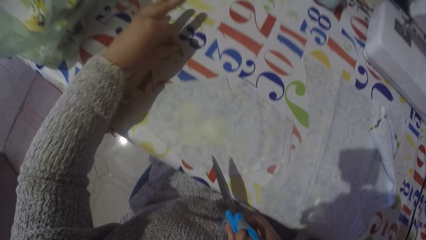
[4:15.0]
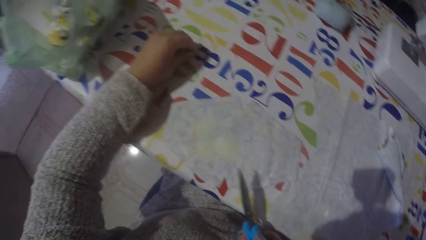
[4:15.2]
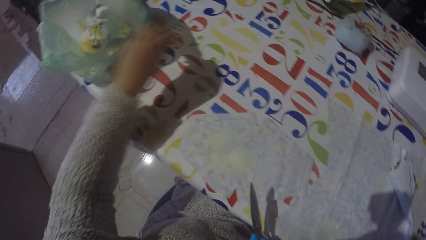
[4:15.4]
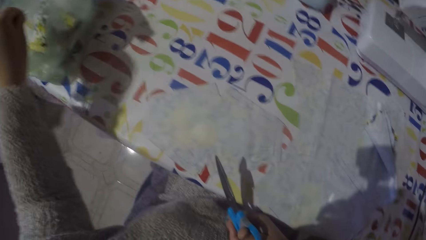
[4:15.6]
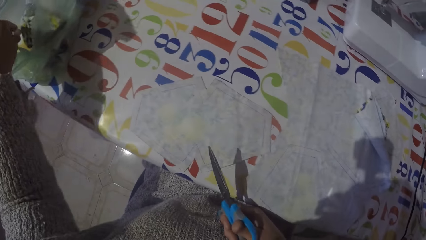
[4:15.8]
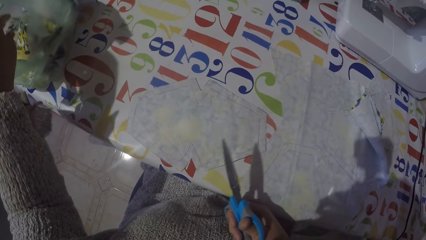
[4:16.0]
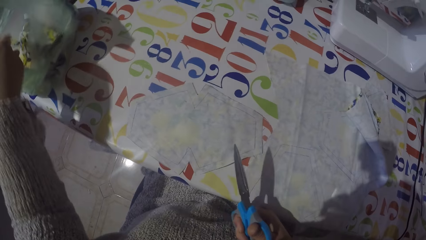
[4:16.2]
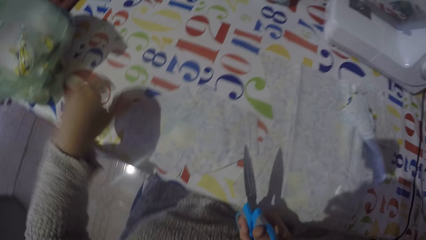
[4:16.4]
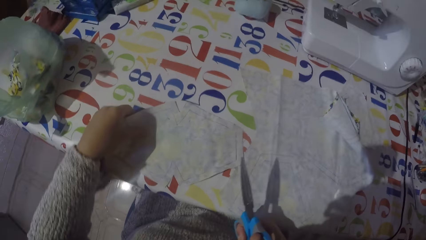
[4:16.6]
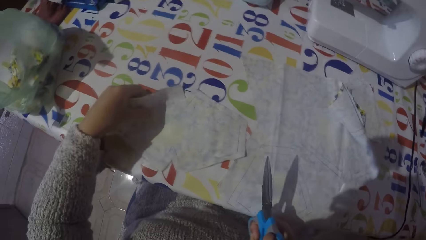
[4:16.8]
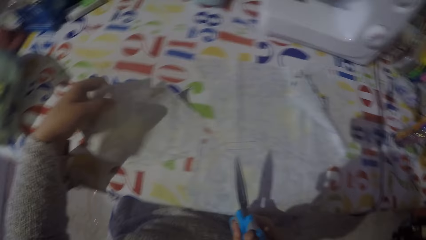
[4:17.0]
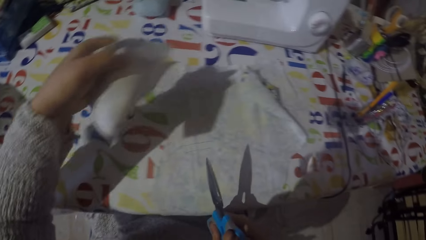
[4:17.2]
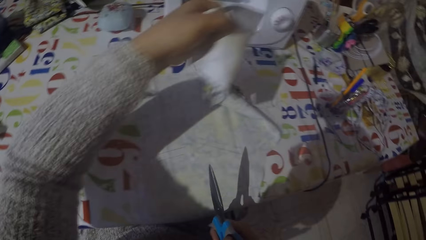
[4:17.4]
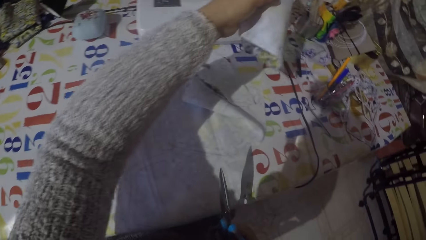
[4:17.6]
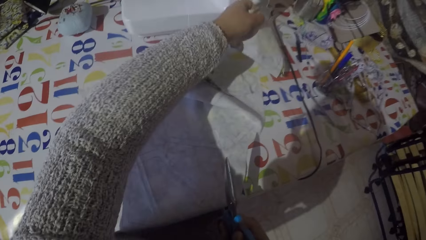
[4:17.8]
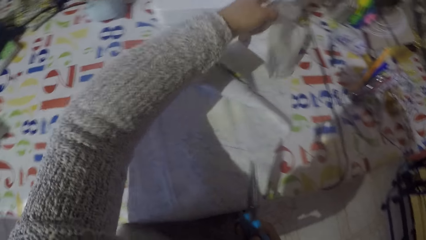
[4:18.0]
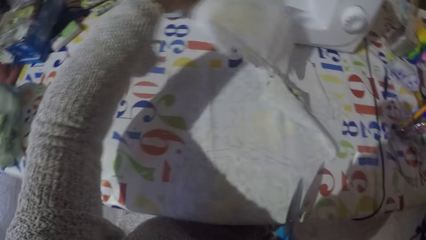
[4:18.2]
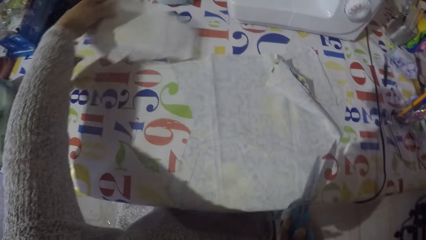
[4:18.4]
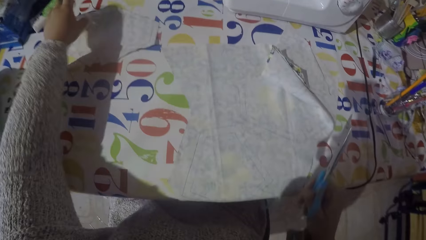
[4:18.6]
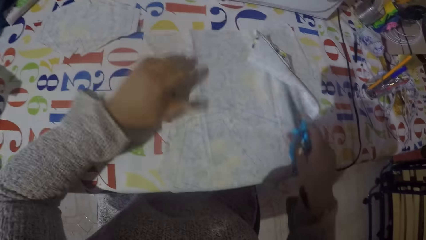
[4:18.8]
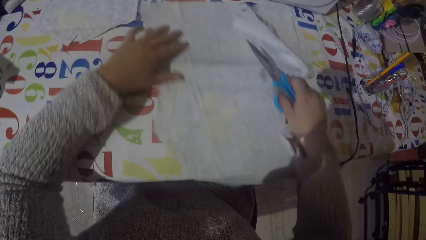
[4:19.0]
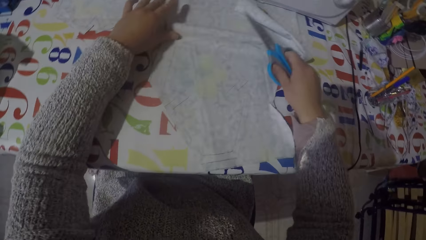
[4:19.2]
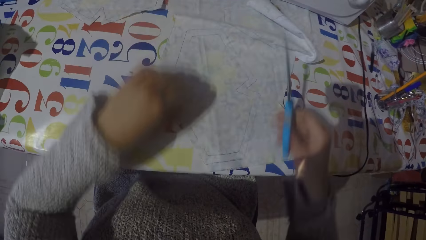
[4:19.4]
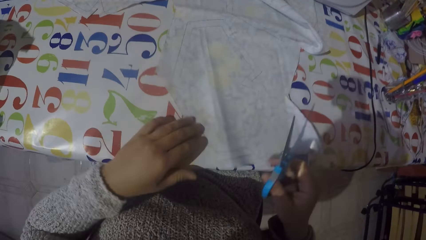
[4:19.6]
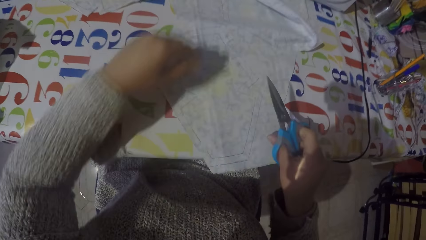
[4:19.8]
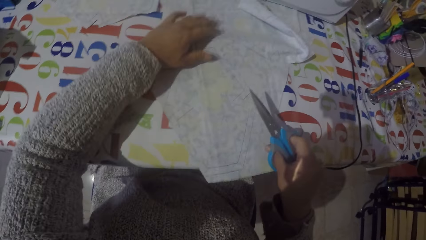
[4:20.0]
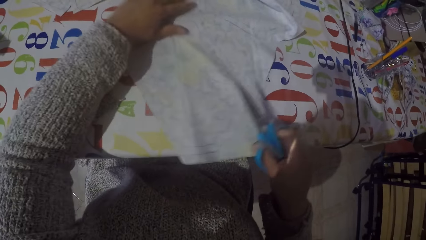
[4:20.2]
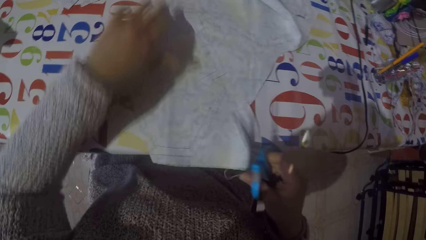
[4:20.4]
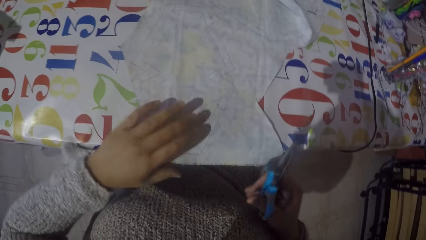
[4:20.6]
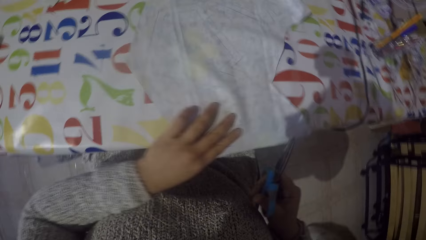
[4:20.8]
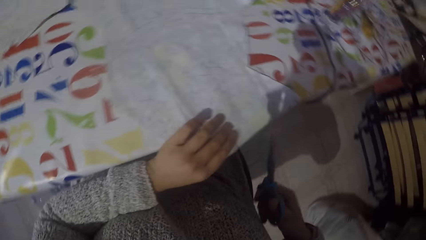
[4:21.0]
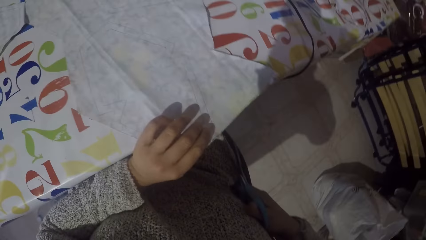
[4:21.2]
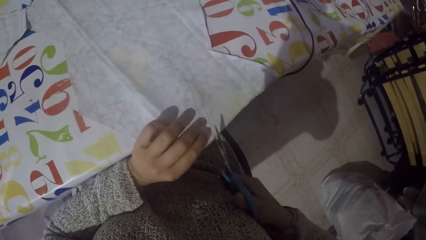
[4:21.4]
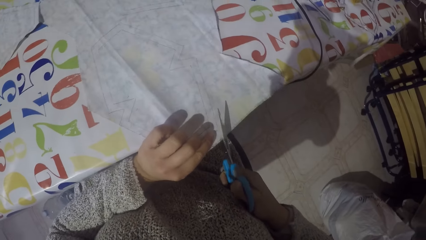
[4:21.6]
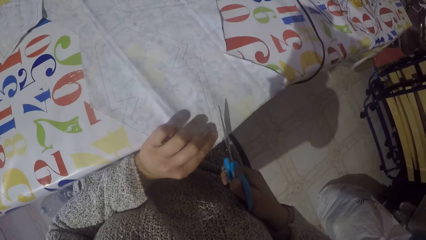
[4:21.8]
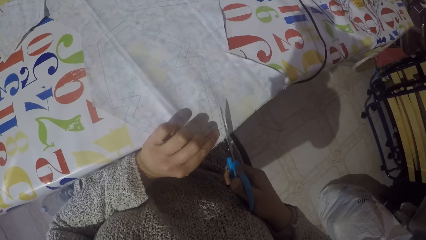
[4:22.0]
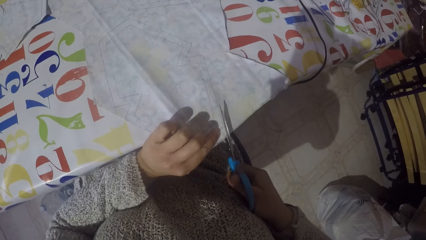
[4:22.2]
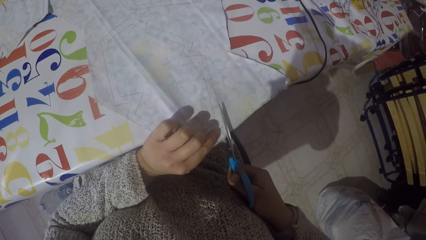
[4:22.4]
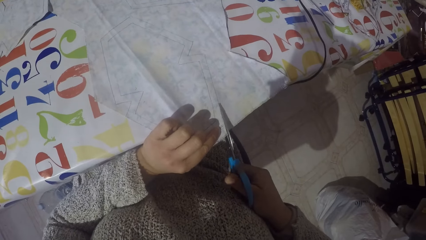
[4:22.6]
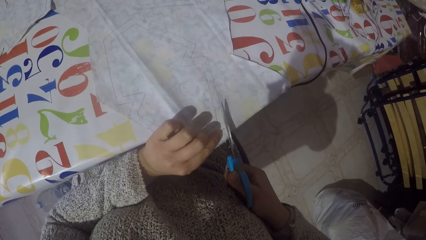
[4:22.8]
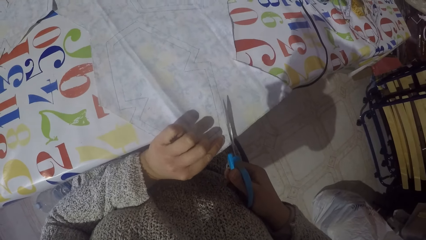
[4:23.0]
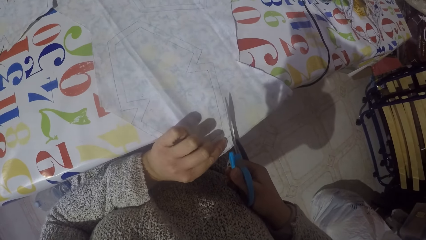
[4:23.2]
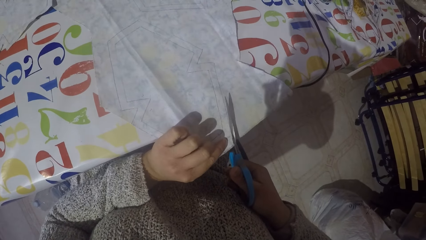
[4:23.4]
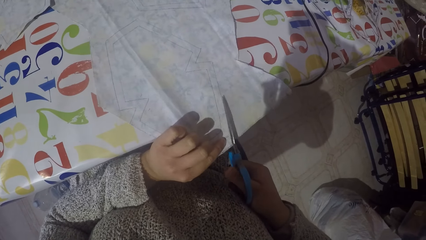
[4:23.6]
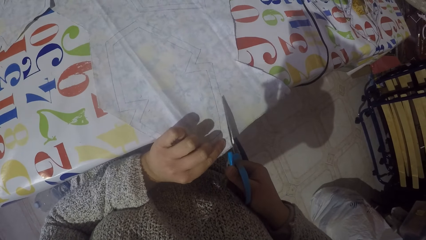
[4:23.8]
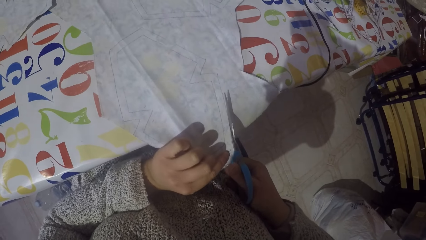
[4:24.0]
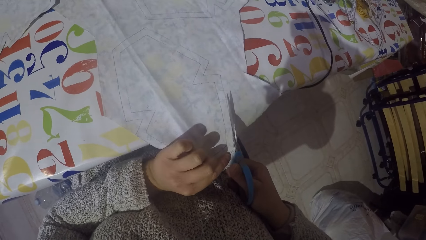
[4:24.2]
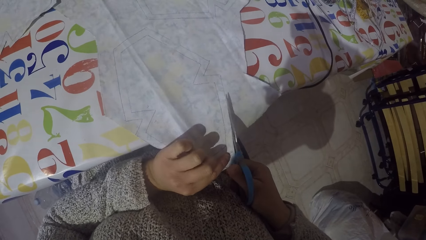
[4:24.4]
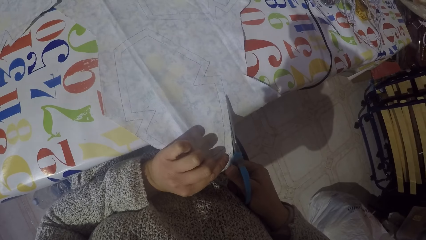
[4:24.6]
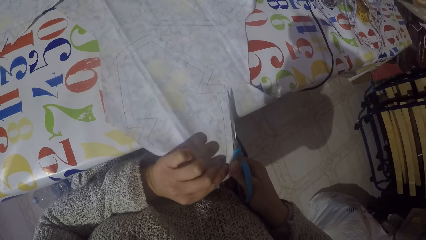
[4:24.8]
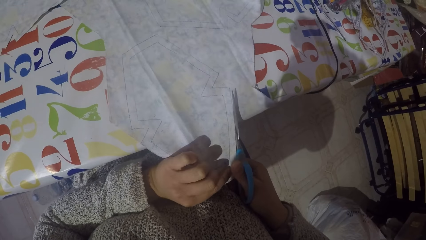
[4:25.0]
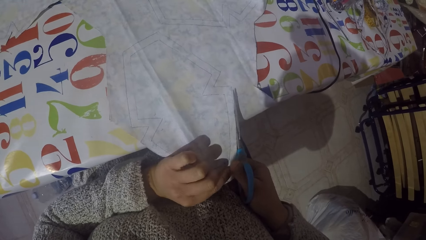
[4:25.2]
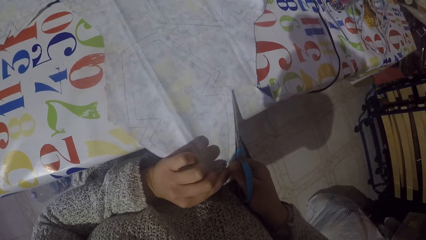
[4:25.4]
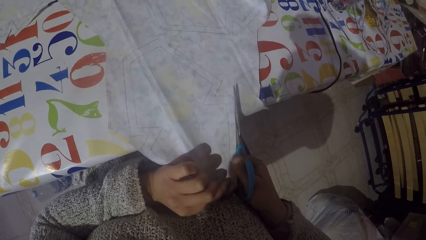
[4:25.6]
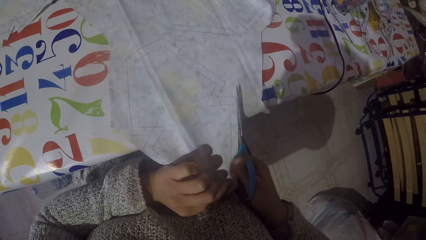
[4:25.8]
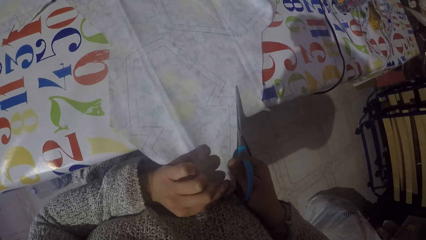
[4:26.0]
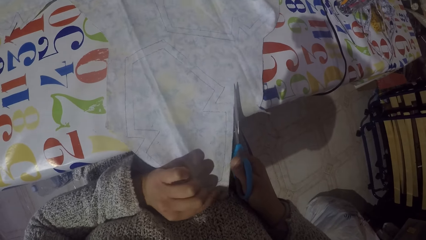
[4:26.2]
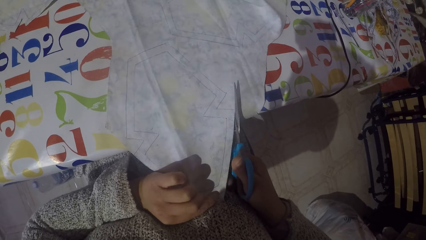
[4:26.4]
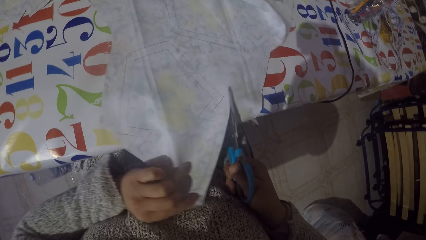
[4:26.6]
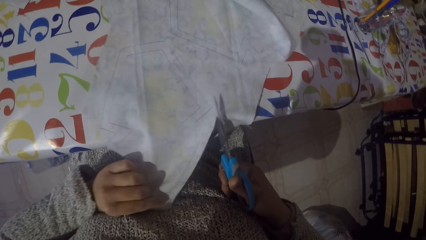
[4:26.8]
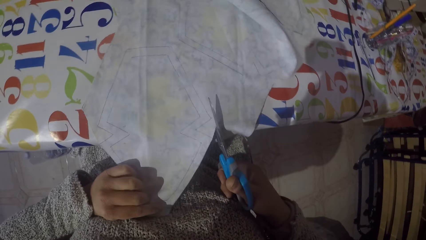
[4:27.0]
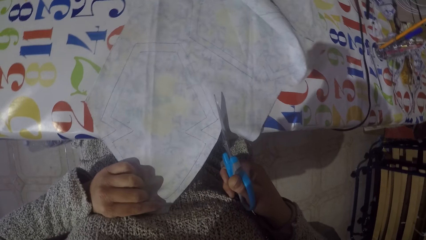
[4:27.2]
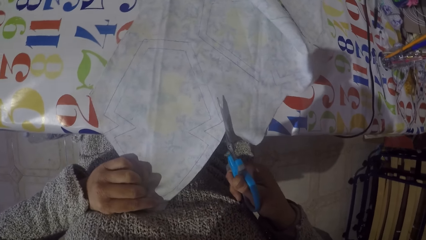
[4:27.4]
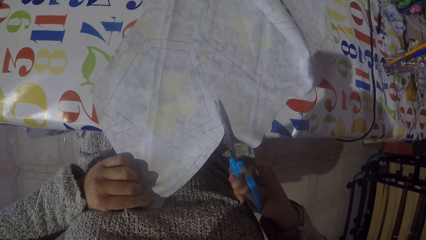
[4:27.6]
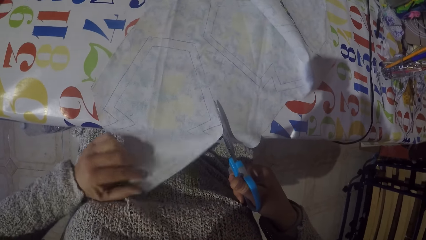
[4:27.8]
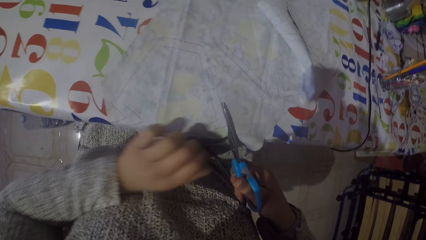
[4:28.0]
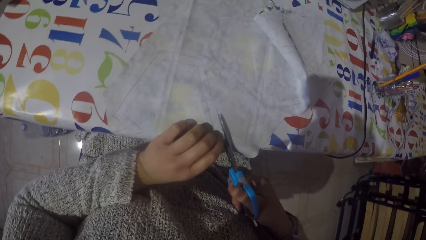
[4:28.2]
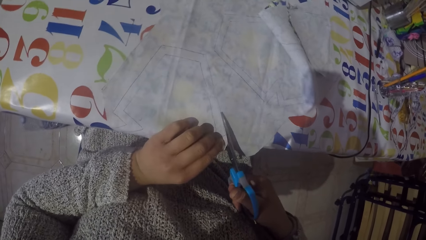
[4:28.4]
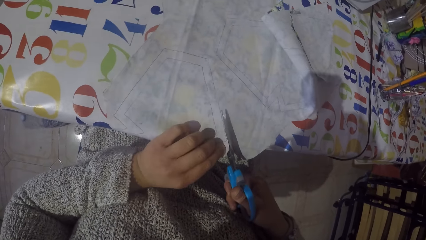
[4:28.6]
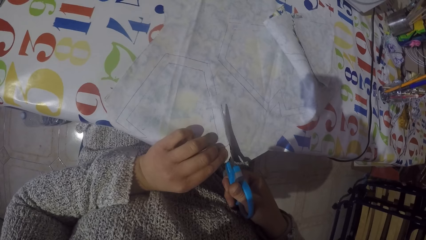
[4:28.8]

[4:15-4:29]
The camera wearer puts the cut fabric in the polythene. They put the fabric aside. They spread the fabric. They cut the fabric with scissors.

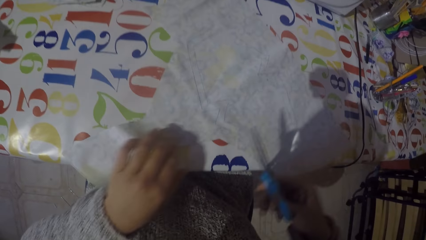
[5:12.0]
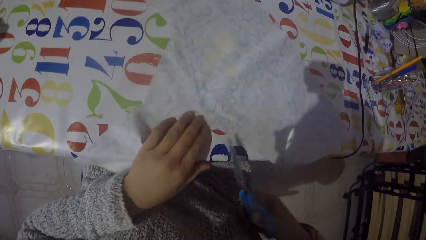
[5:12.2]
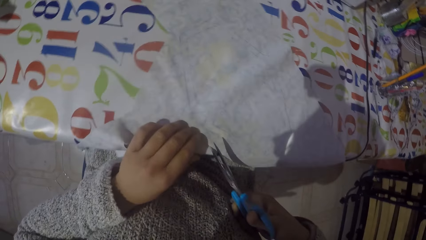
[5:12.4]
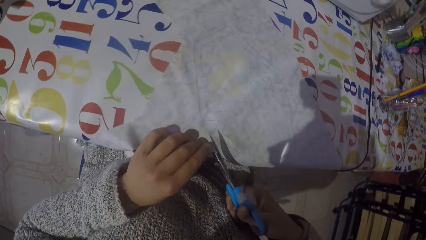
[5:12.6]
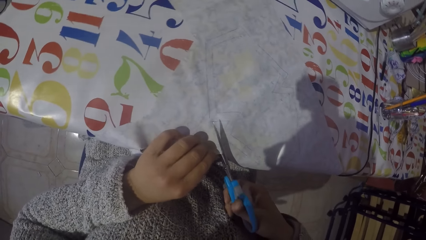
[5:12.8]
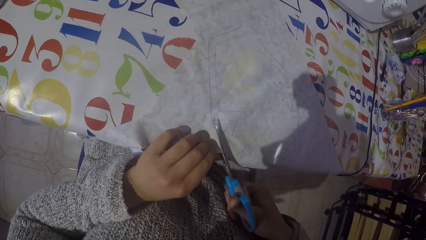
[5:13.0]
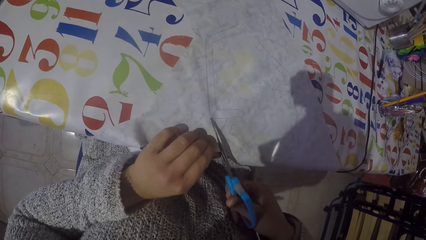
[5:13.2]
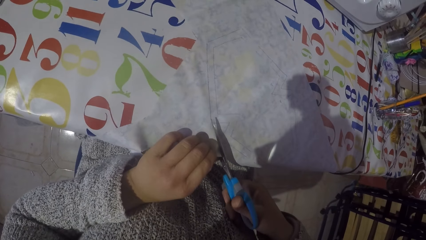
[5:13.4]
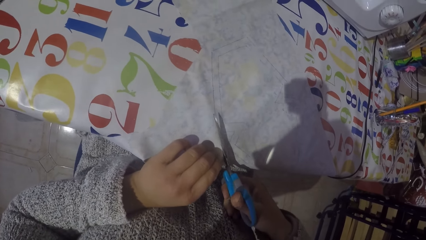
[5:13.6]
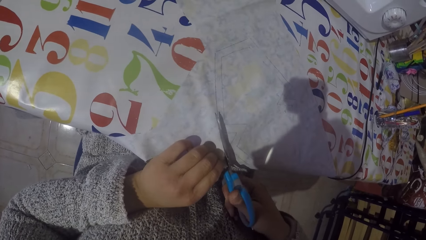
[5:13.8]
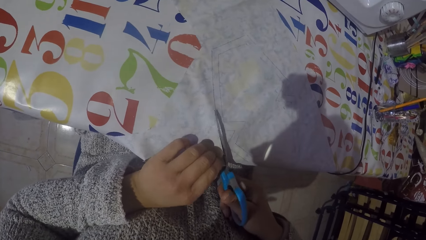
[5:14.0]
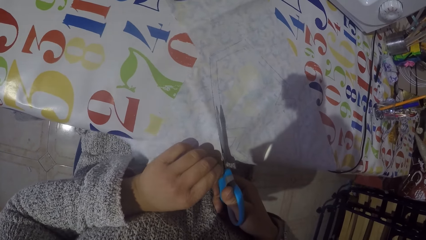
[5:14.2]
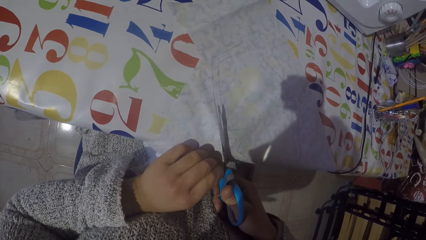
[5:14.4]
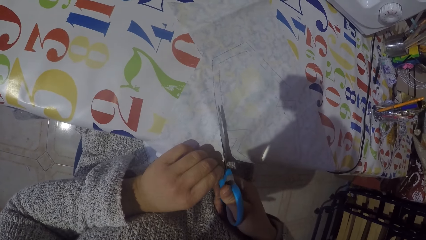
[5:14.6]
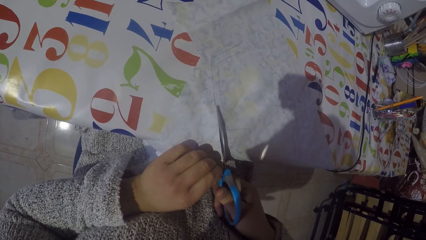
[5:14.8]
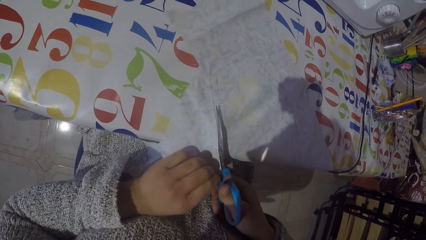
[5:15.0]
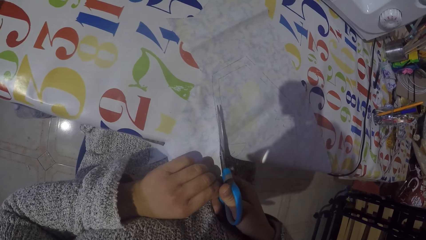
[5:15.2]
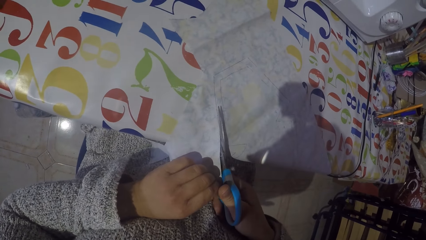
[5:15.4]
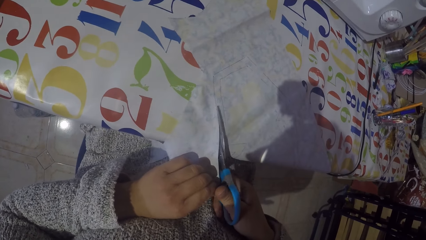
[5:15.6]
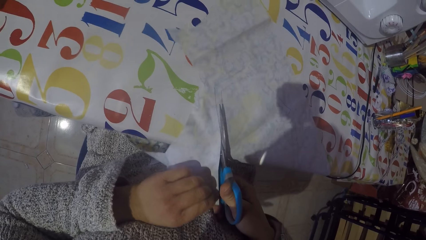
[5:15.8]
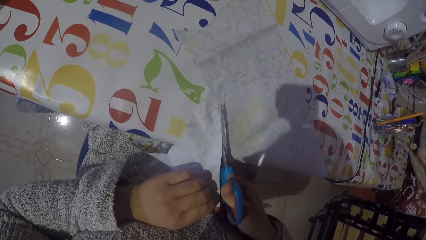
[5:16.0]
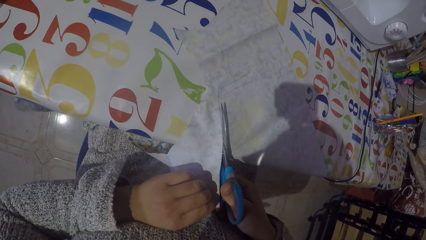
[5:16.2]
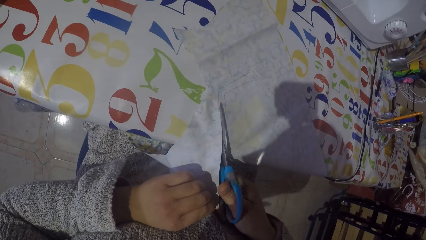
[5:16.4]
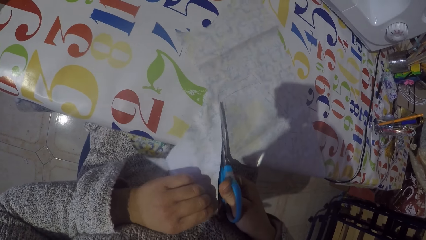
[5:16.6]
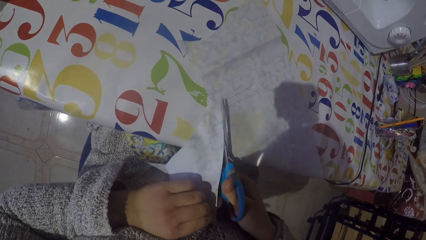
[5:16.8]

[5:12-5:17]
The camera wearer cuts the fabrics around the shape.
